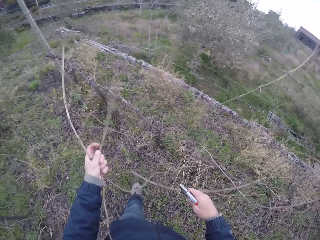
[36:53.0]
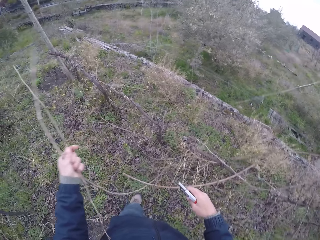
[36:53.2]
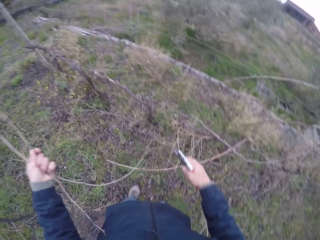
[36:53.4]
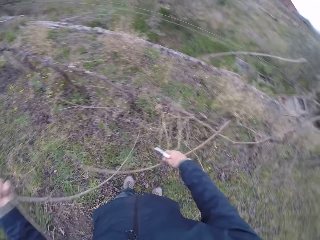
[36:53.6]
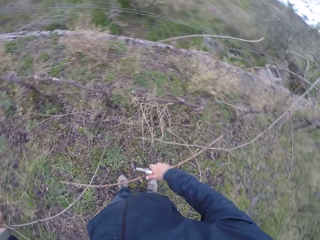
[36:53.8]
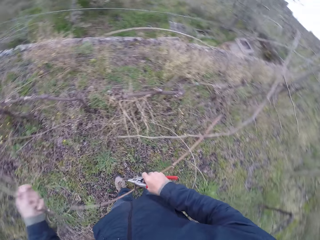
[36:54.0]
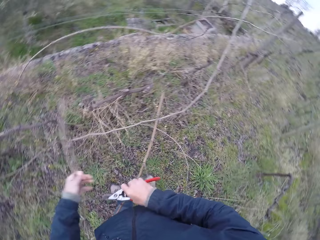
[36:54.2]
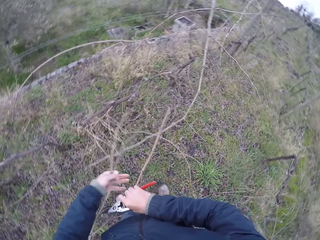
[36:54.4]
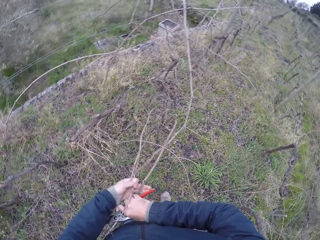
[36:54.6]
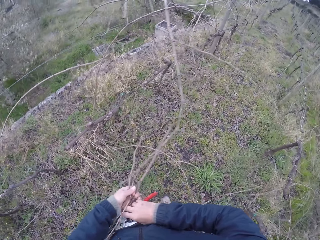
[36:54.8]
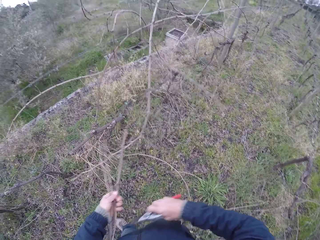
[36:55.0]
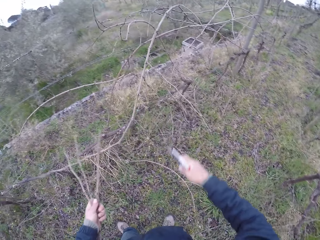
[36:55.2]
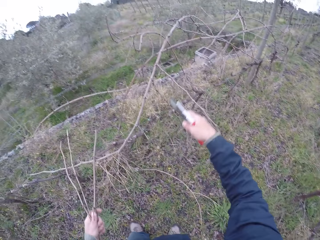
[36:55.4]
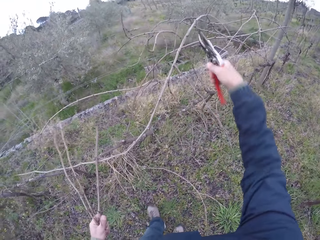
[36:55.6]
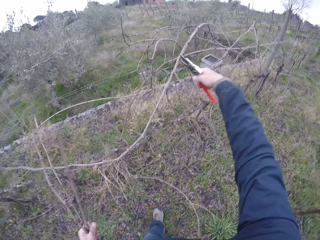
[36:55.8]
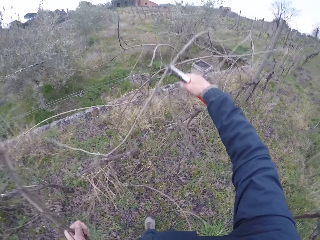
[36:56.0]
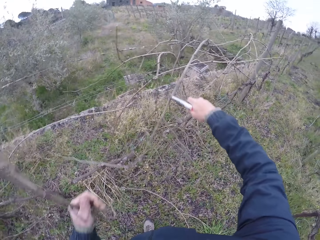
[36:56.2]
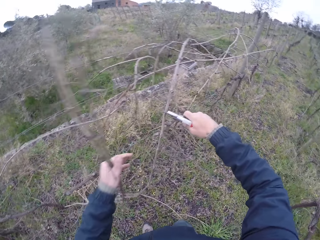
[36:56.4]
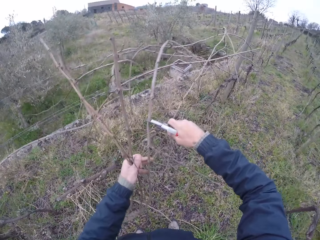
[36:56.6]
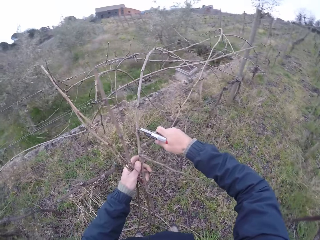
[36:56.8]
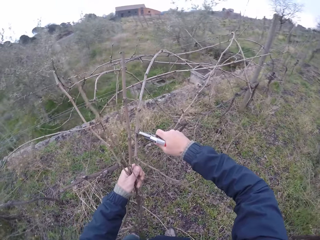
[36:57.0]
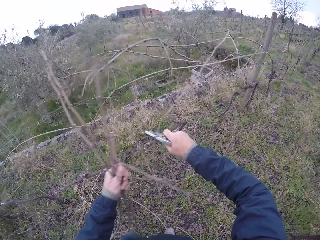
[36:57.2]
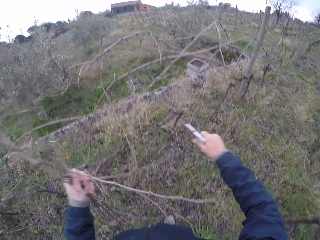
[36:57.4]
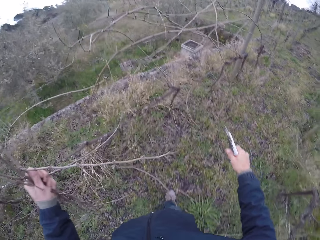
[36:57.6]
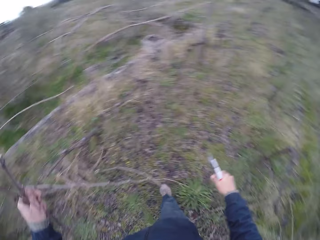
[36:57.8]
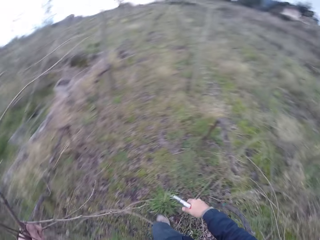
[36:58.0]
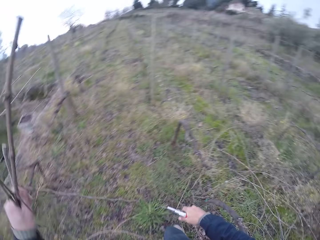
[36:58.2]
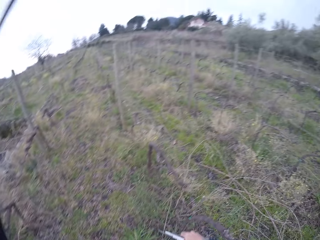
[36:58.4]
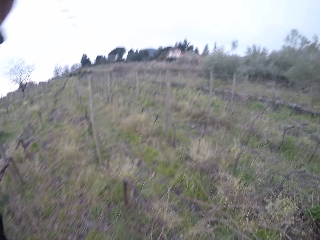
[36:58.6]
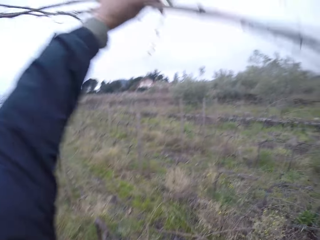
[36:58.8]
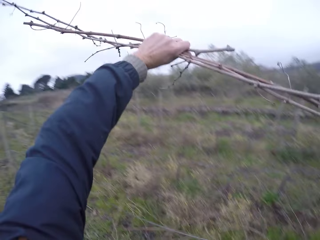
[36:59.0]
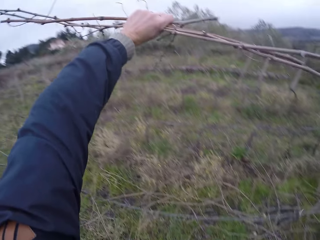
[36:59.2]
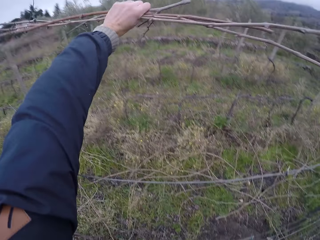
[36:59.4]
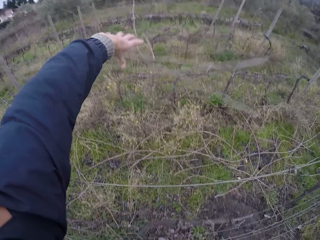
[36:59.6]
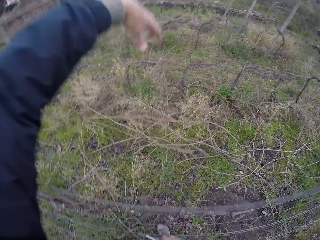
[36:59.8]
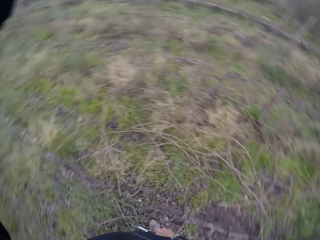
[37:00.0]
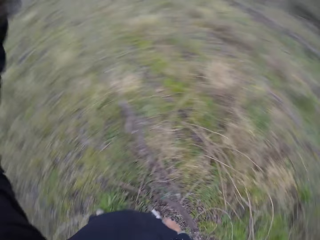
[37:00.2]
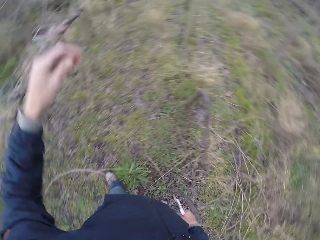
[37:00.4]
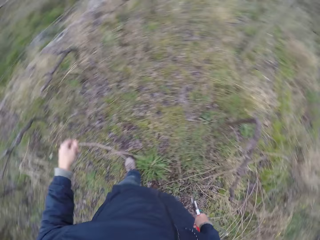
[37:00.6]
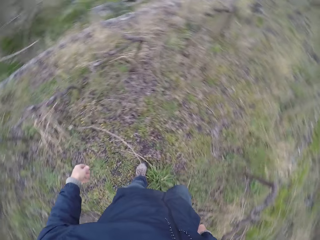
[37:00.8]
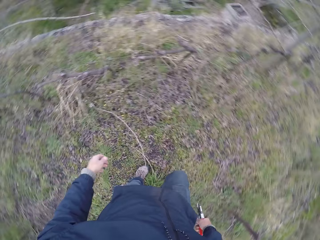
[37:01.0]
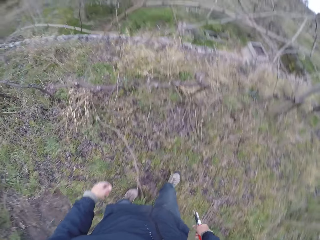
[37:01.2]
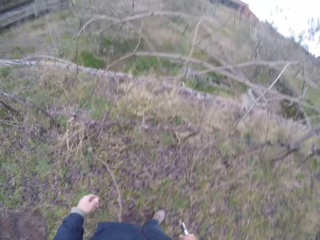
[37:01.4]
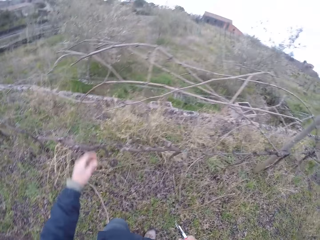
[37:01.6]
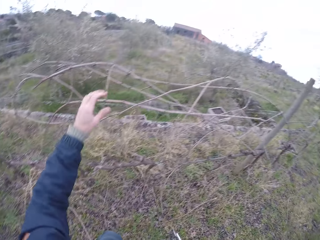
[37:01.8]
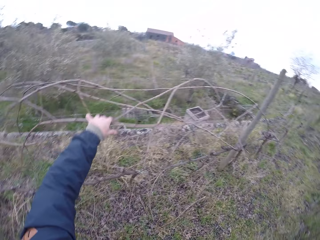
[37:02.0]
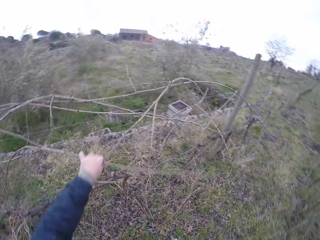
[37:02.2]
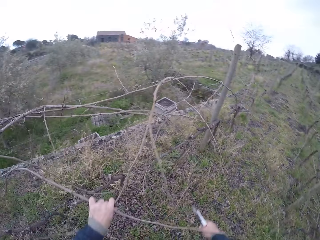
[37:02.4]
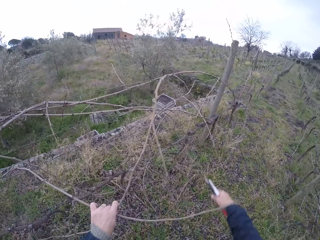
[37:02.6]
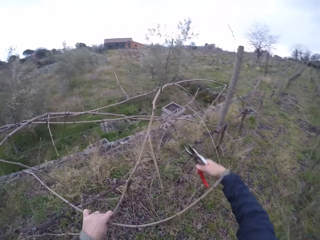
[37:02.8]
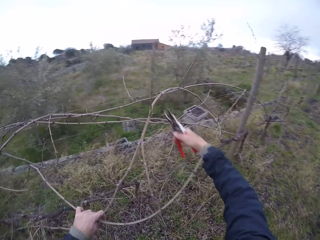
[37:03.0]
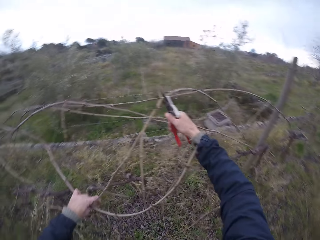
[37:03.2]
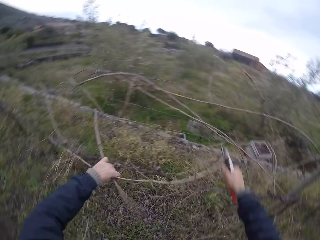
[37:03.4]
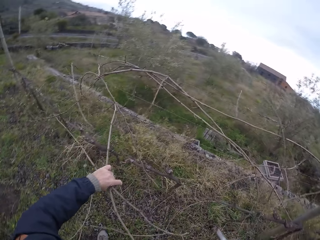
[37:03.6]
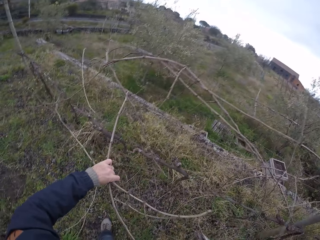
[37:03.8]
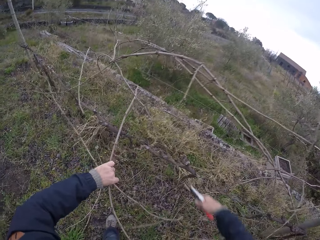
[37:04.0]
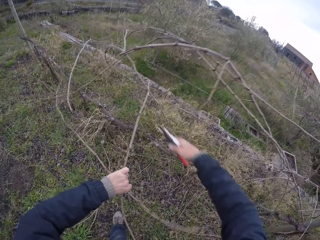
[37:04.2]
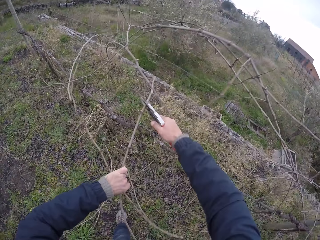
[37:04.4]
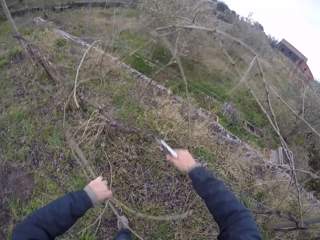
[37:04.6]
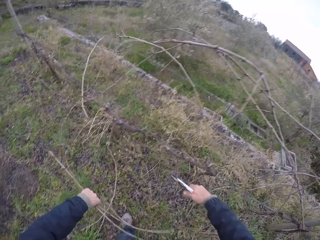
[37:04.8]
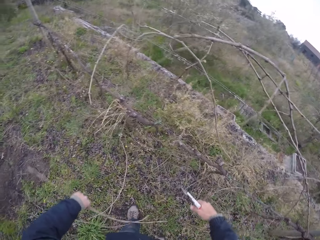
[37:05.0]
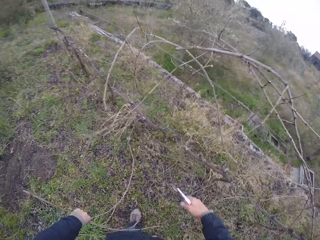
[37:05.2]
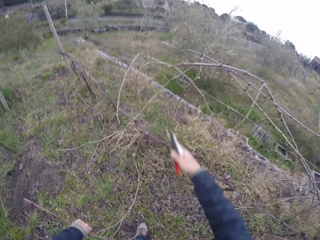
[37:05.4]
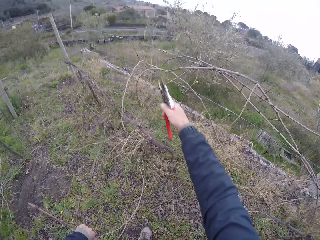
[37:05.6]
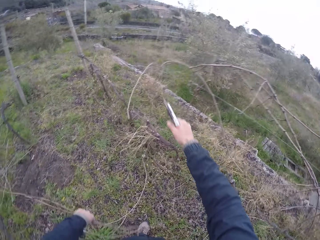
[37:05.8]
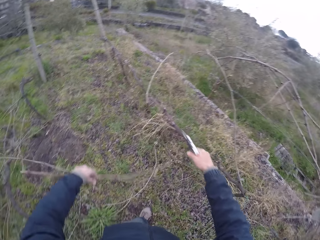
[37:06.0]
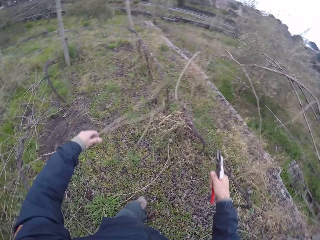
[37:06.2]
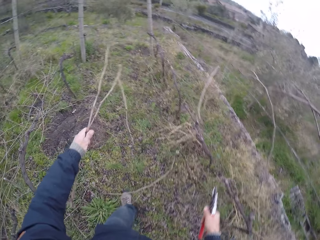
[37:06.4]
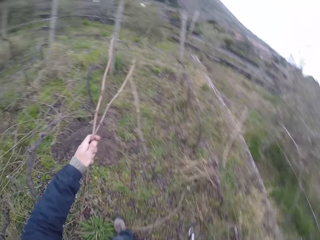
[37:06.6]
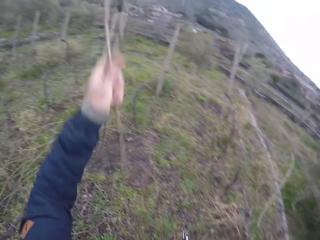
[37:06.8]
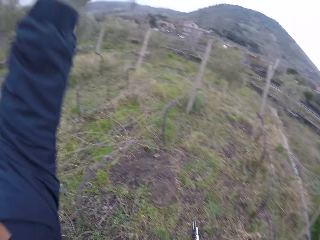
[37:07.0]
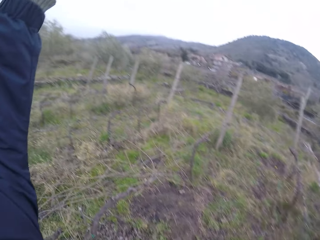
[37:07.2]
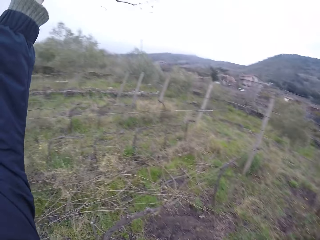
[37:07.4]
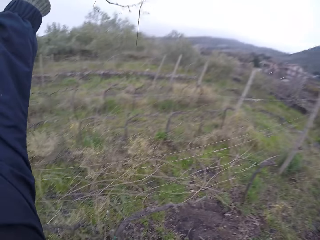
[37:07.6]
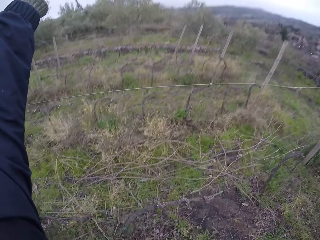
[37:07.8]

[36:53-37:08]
The camera wearer holds a dry stem on the barbed wire fence with his right hand. He passes a dry stem from his right hand to his left hand. He picks branches. He grips a dry stem on the barbed wire fence with the pruner or scissors in his right hand. He holds the dry stem on the barbed wire fence with his left hand. He cuts the dry stem in his left hand with the pruner in his right hand. He throws the dry stems over the barbed wire fence with his left hand. He walks. He drags some dry stems from the barbed wire fence with his left hand. He cuts the dry stems in his left hand with the pruner in his right hand. He cuts the branches with scissors. He does so again.

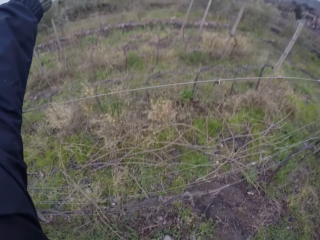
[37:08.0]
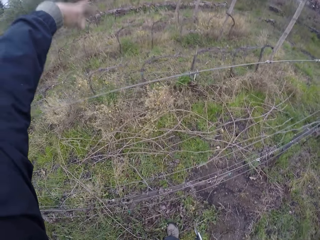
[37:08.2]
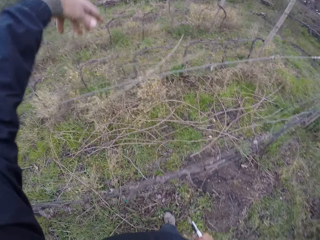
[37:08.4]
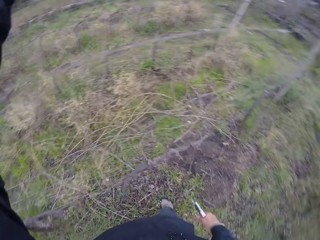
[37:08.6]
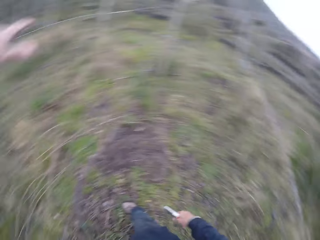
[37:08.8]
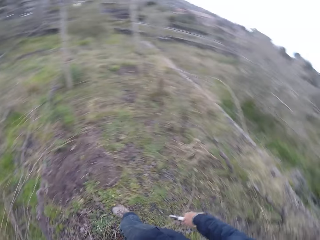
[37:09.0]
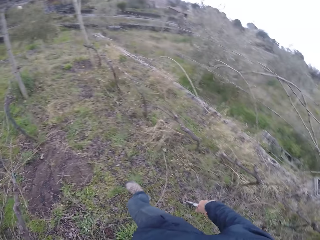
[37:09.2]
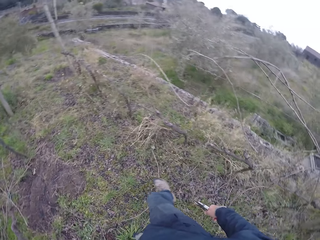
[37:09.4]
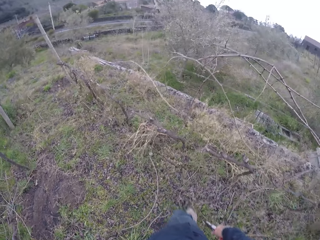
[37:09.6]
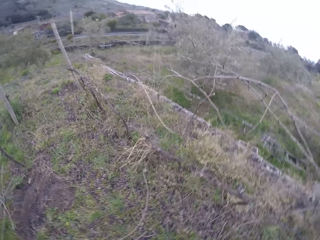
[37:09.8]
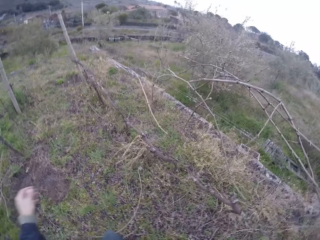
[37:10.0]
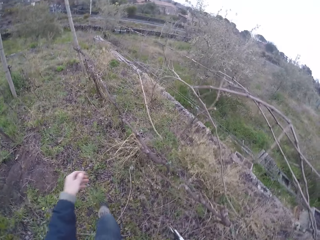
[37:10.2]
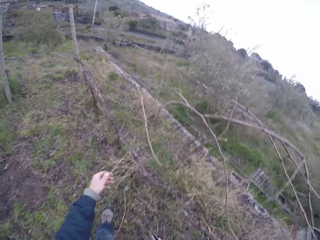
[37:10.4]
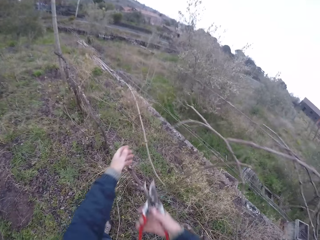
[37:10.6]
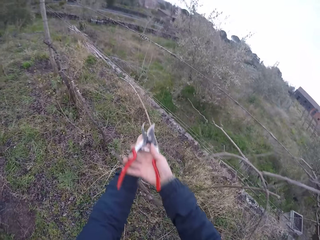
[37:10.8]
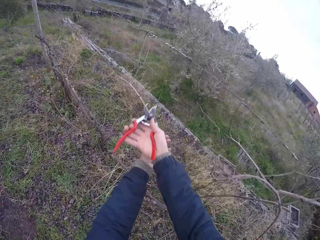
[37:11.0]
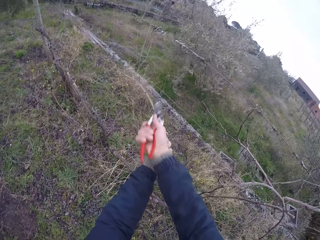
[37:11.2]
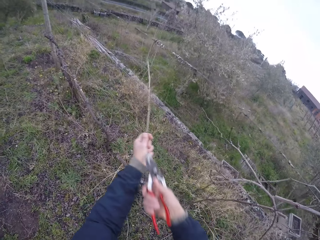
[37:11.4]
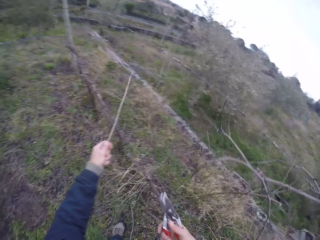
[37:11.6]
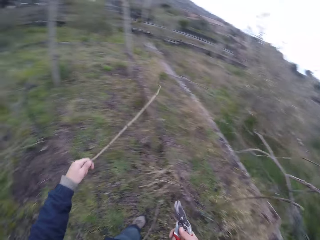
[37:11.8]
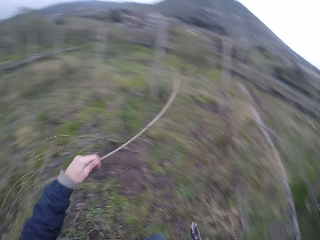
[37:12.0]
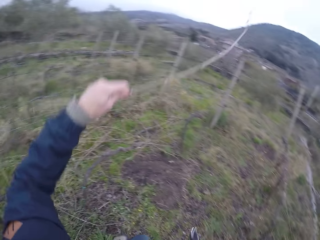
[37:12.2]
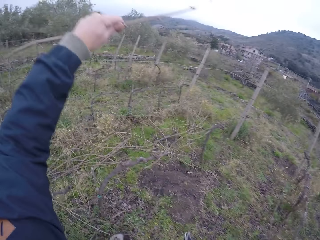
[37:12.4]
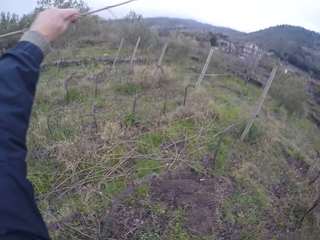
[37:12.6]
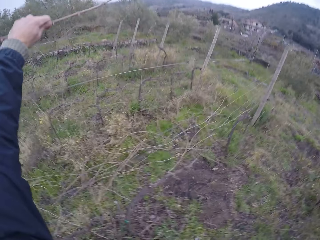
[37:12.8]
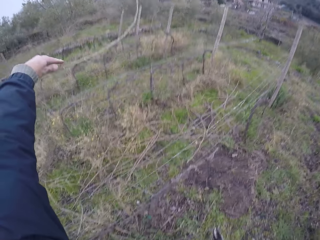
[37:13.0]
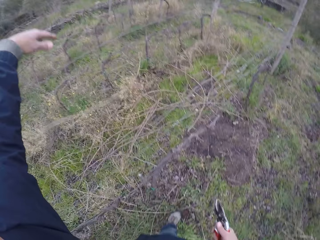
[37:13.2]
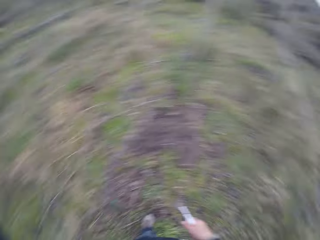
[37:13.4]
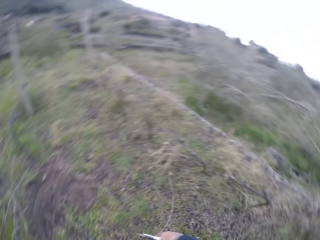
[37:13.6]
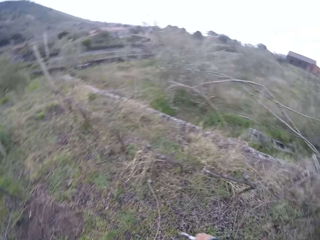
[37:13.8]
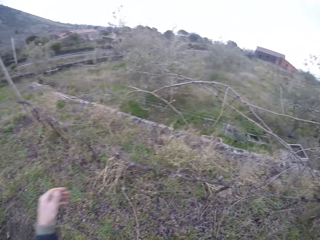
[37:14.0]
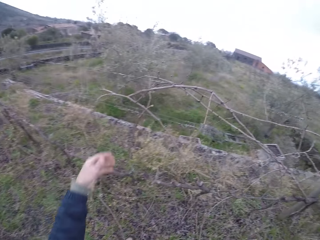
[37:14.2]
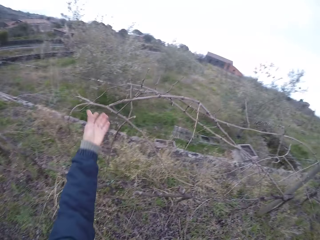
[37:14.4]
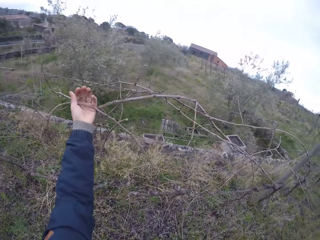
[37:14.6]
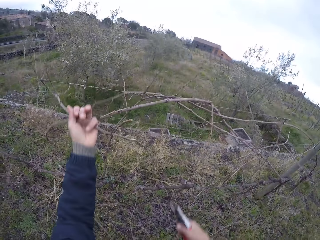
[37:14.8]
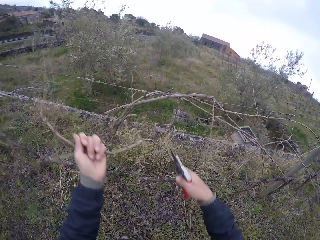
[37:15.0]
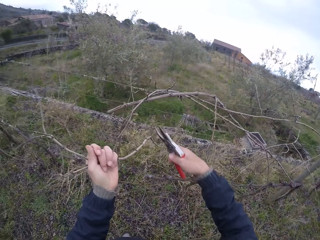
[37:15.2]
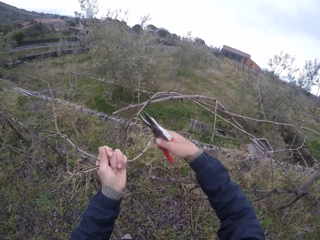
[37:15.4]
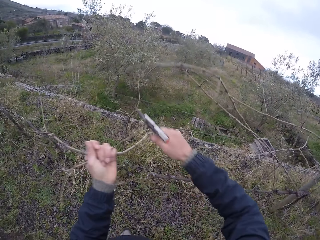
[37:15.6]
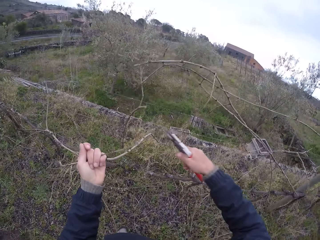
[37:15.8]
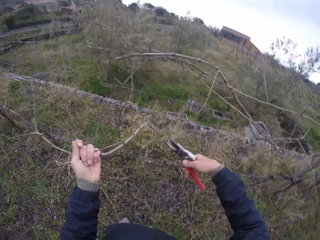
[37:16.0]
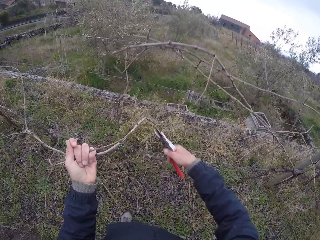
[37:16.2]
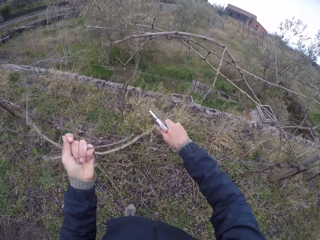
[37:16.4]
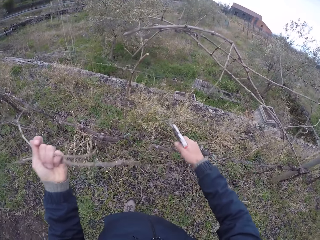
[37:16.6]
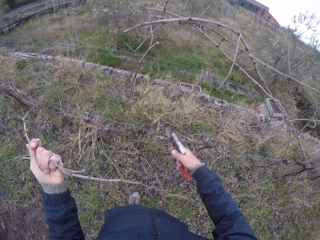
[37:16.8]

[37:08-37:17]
The camera wearer throws the dry stems over the barbed wire fence with his left hand. He walks. He picks branches. He holds a dry stem on the barbed wire fence with his left hand. He cuts the dry stem in his left hand with a pruner in his right hand. He throws the dry stem over the barbed wire fence with his left hand. He drags some dry stems from the barbed wire fence with his left hand. He cuts the dry stems in his left hand with the pruner in his right hand.
